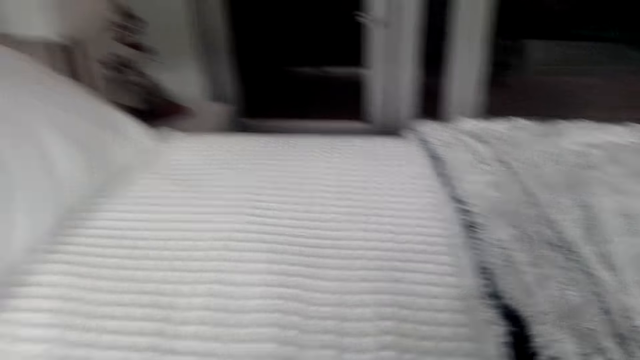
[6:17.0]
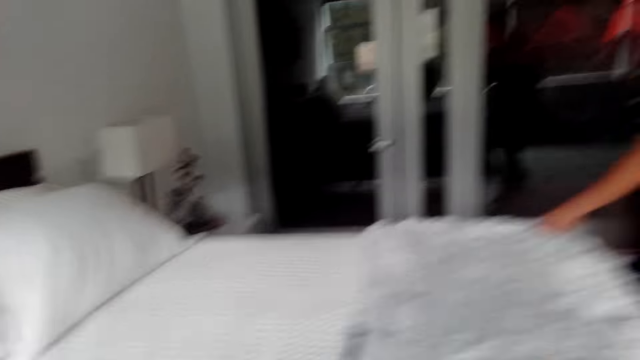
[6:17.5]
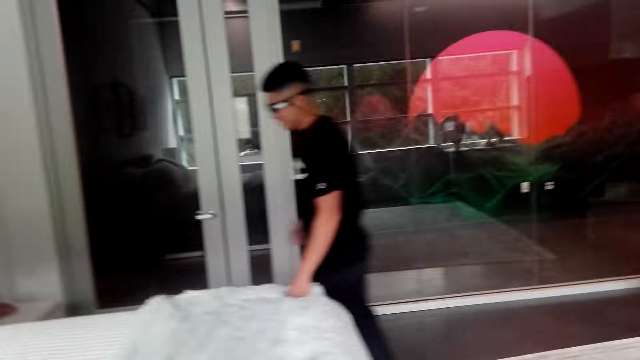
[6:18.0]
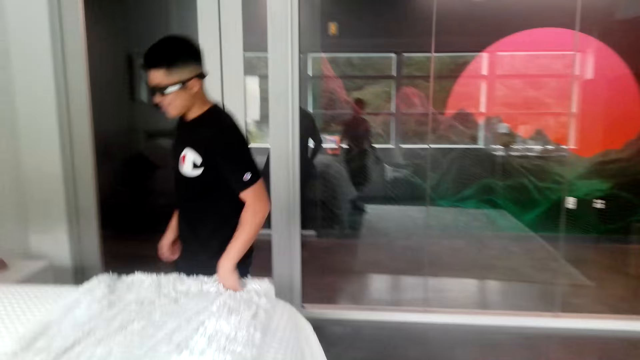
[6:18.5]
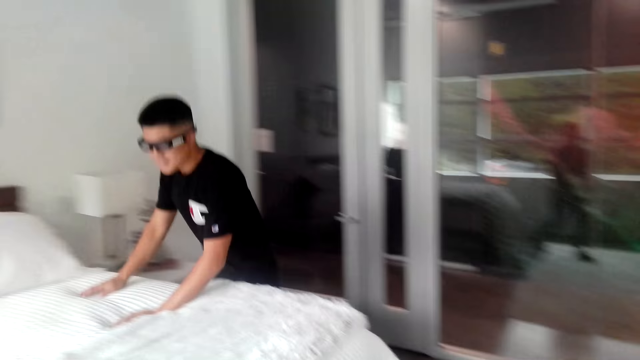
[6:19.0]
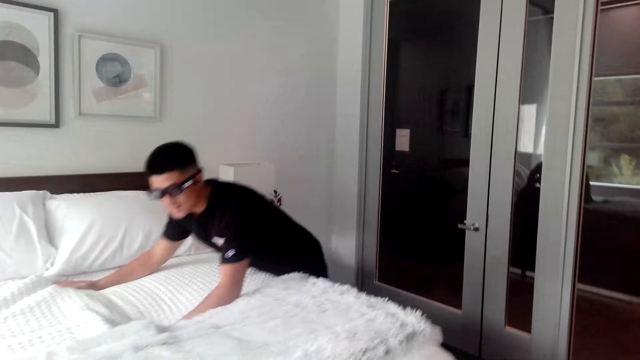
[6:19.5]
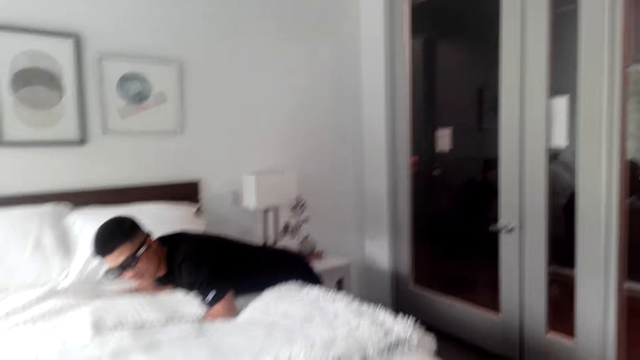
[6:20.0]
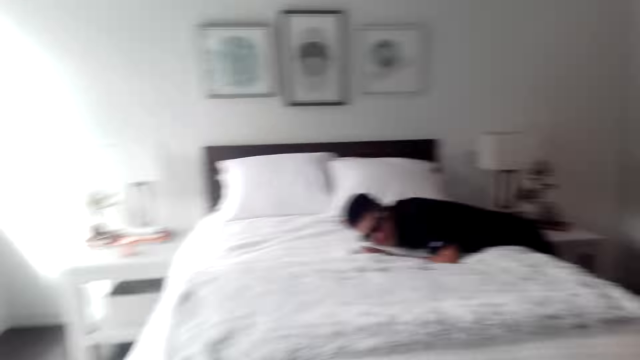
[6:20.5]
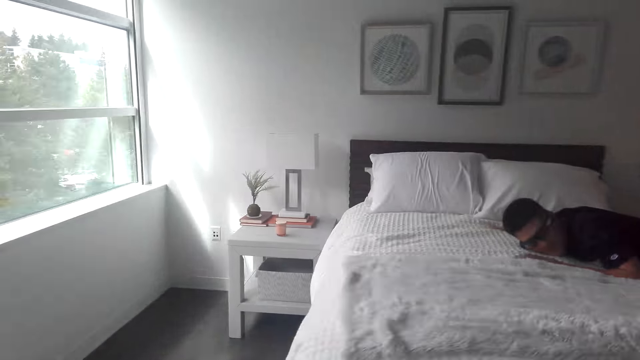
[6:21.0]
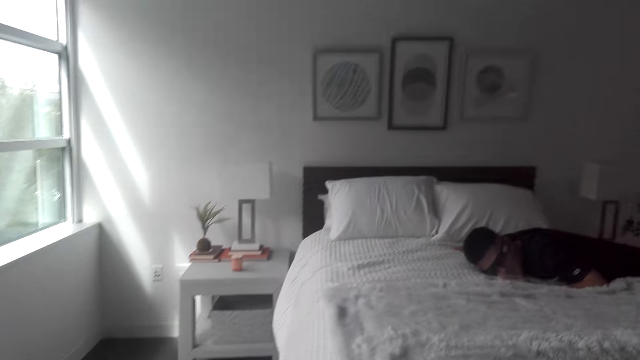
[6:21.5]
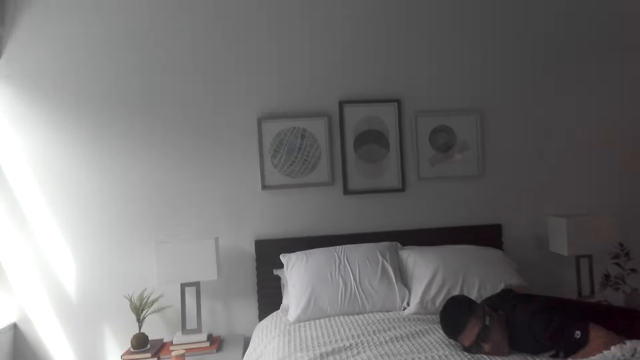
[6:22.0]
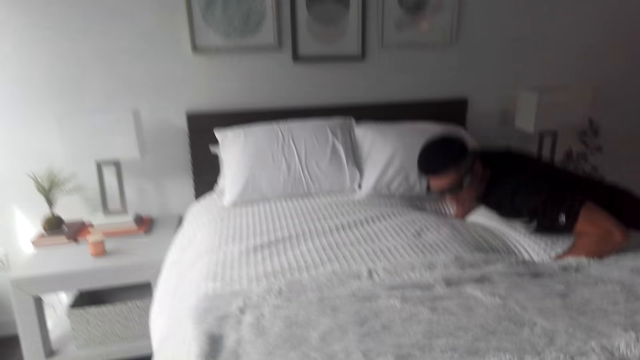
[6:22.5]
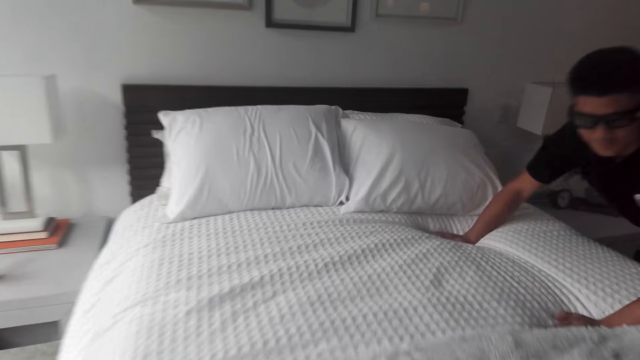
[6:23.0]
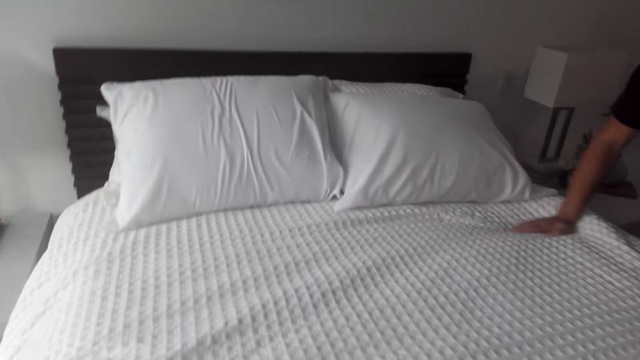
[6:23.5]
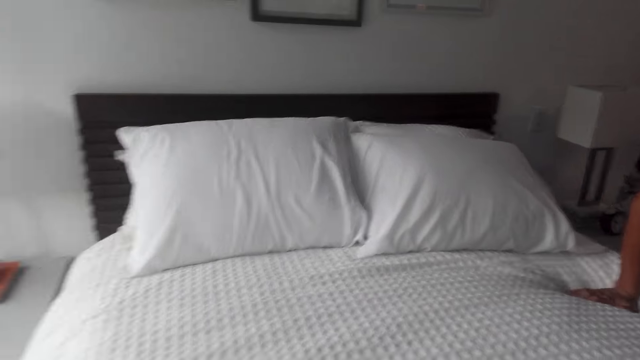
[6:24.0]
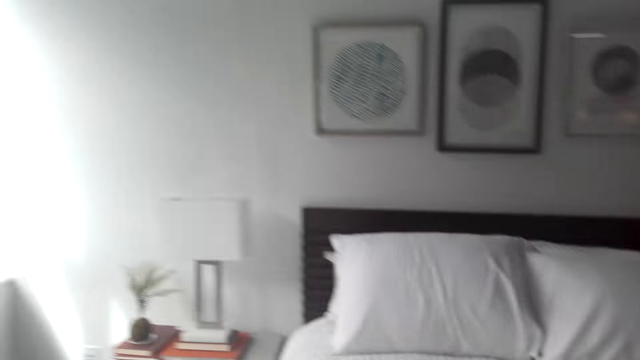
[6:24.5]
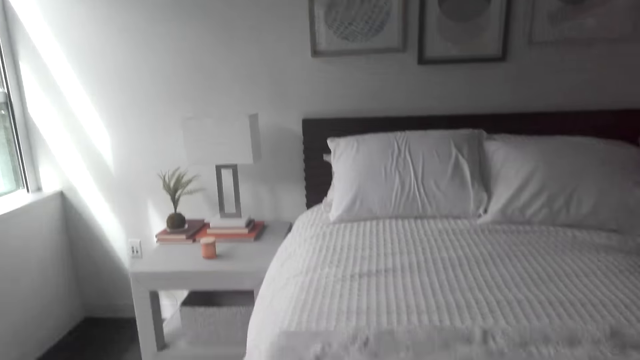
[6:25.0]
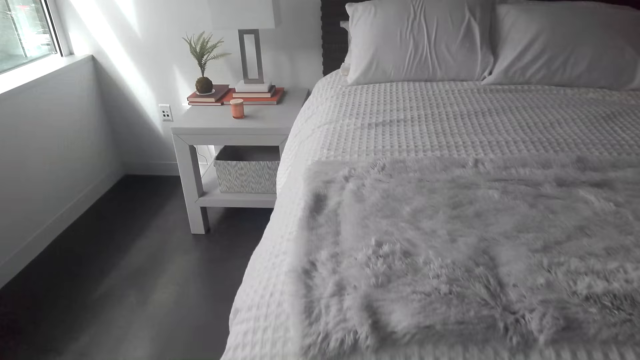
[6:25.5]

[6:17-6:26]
A man touches the blanket. The man sleeps on the bed. The camera wearer looks at the man. They talk to the man. They look at the bed.

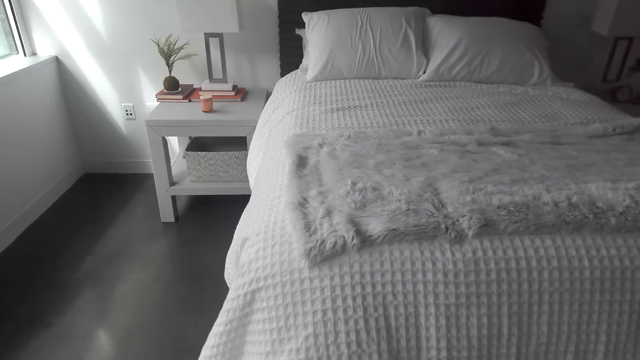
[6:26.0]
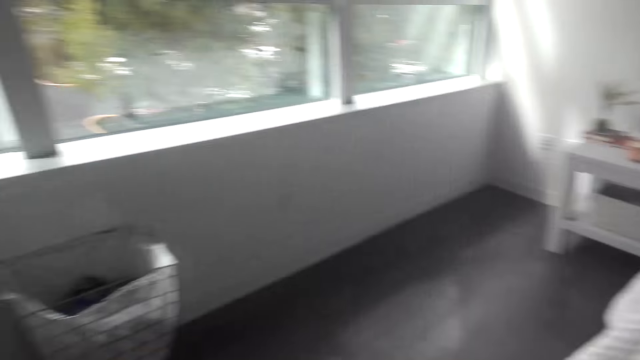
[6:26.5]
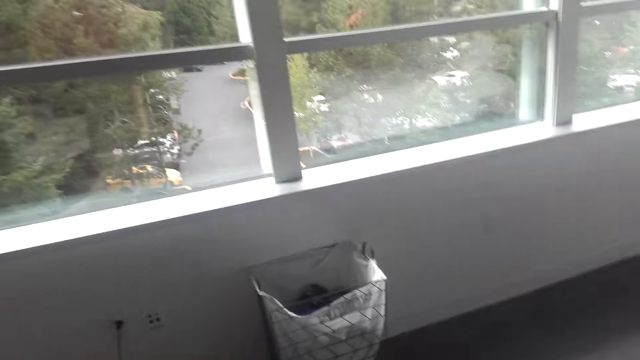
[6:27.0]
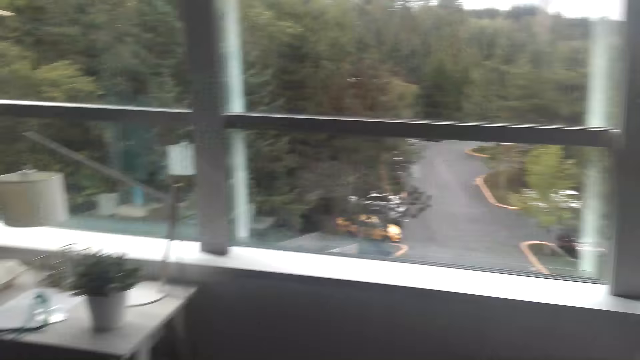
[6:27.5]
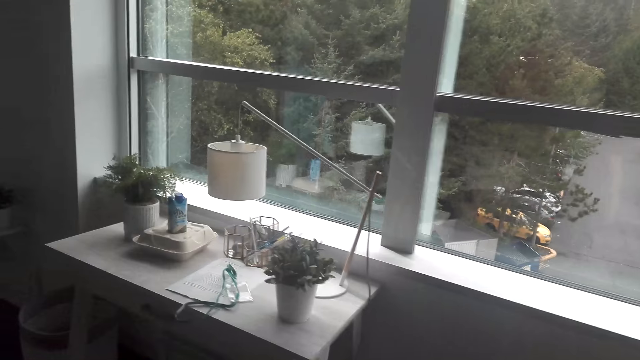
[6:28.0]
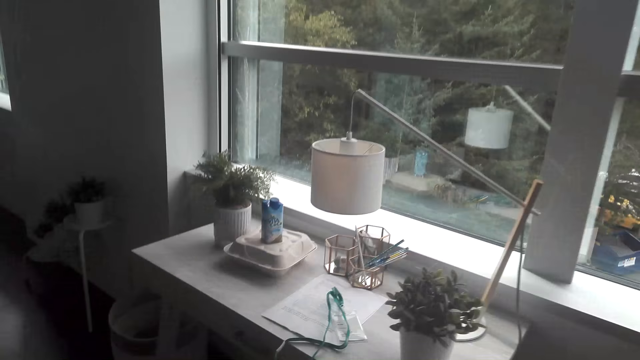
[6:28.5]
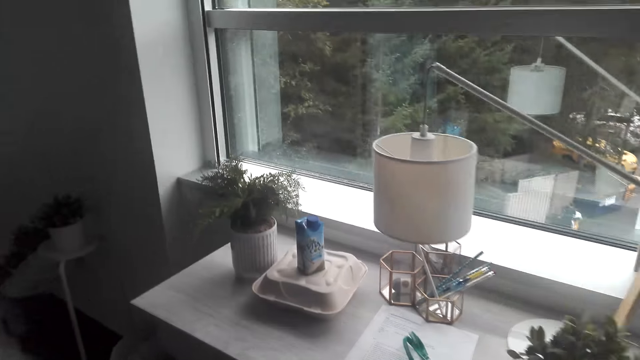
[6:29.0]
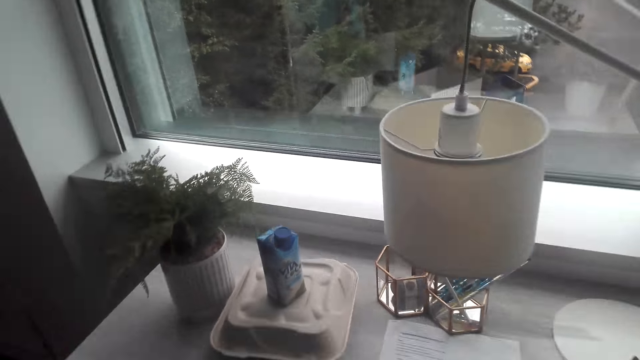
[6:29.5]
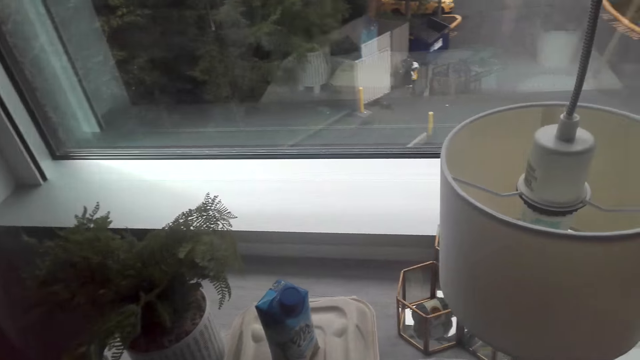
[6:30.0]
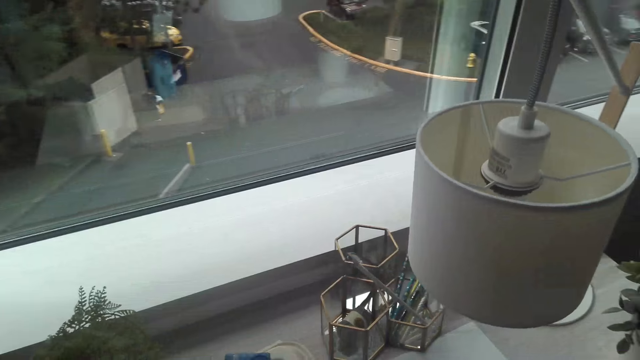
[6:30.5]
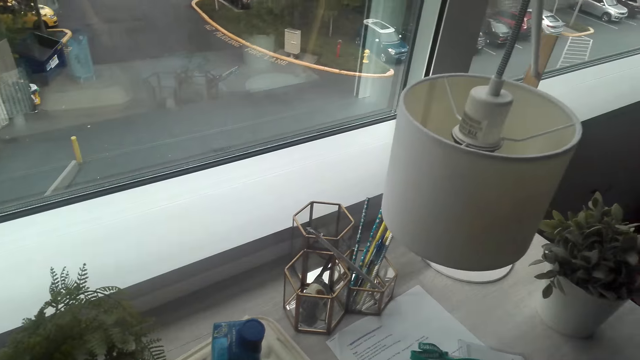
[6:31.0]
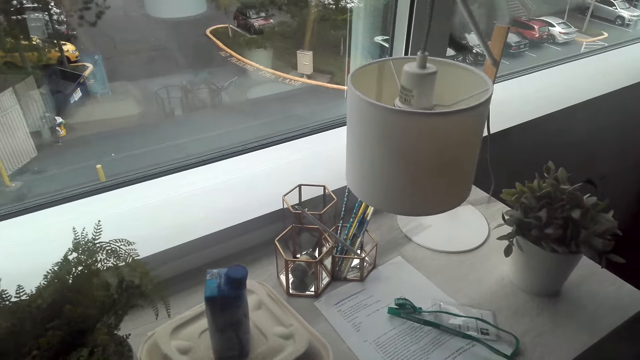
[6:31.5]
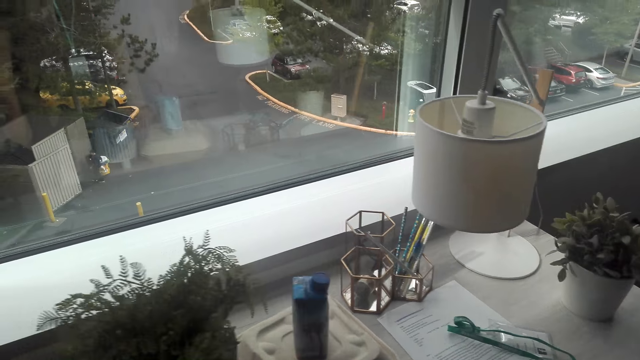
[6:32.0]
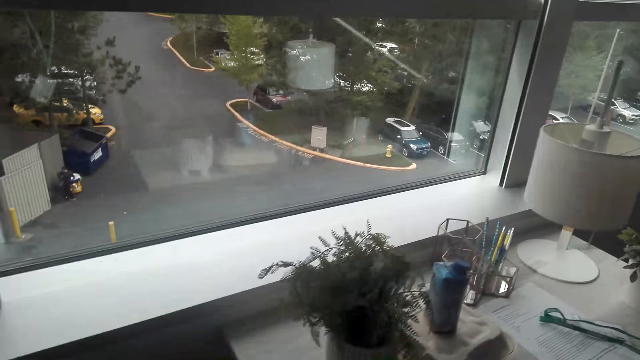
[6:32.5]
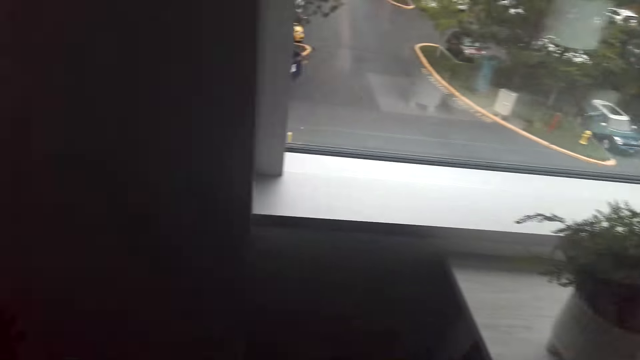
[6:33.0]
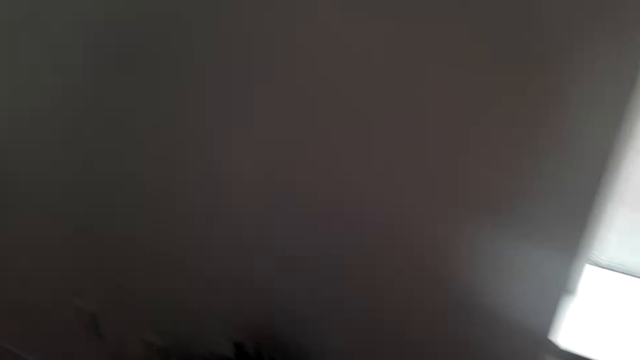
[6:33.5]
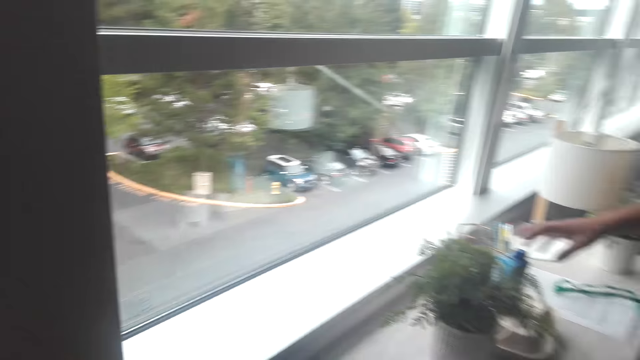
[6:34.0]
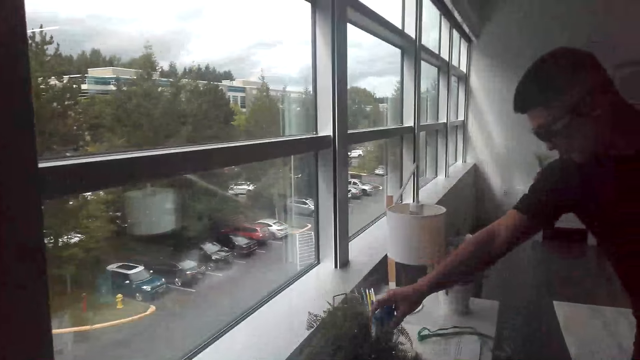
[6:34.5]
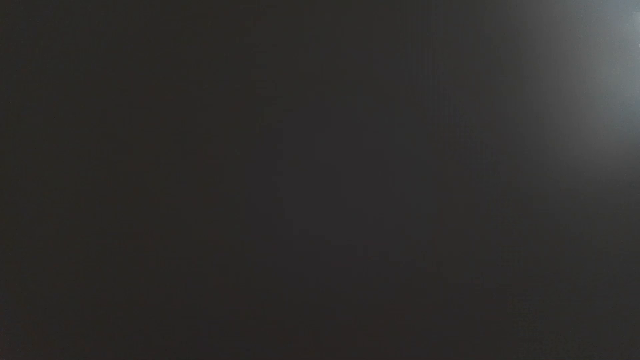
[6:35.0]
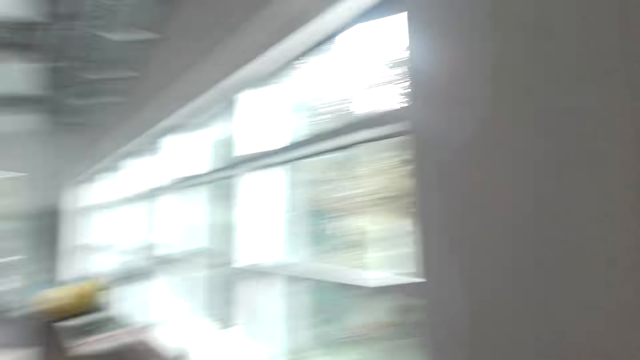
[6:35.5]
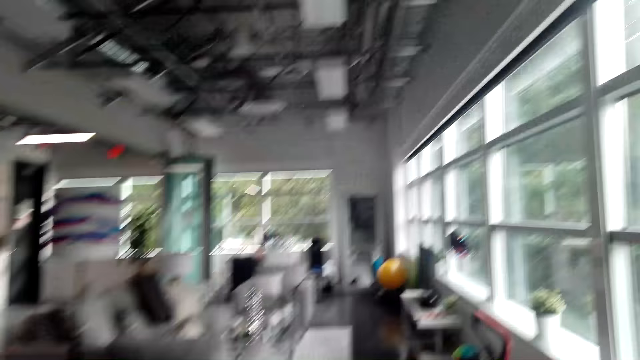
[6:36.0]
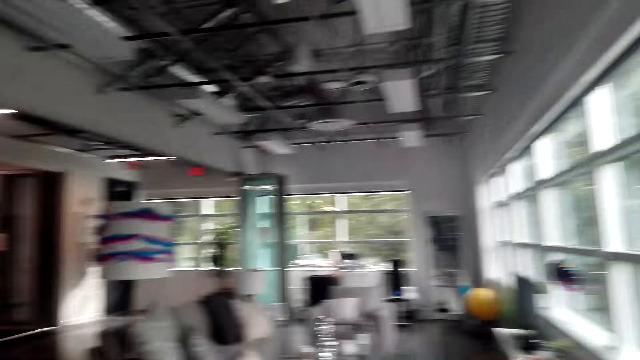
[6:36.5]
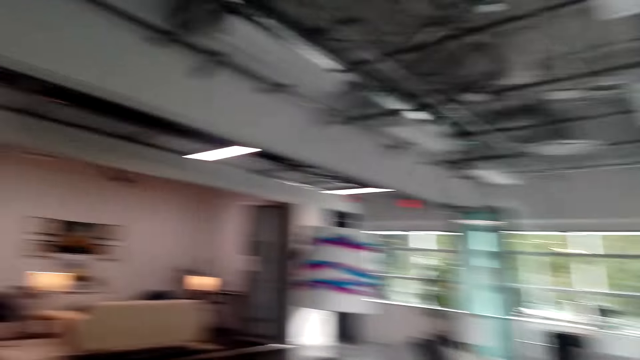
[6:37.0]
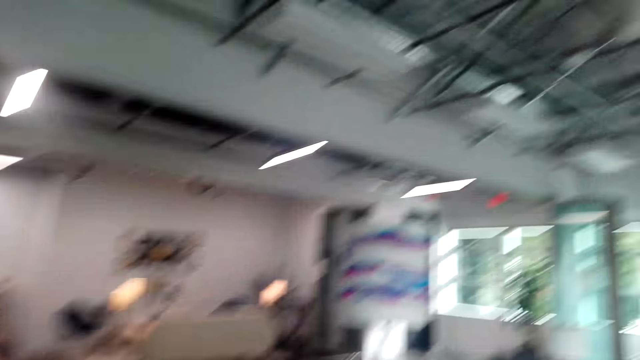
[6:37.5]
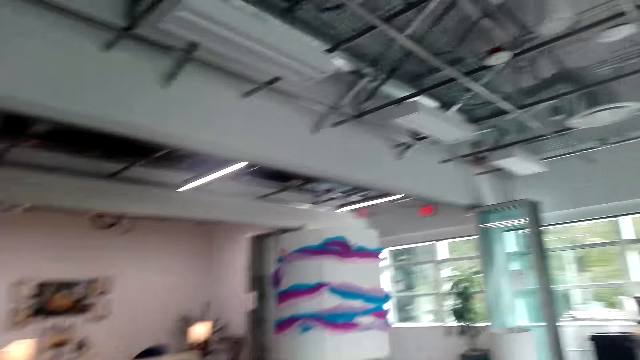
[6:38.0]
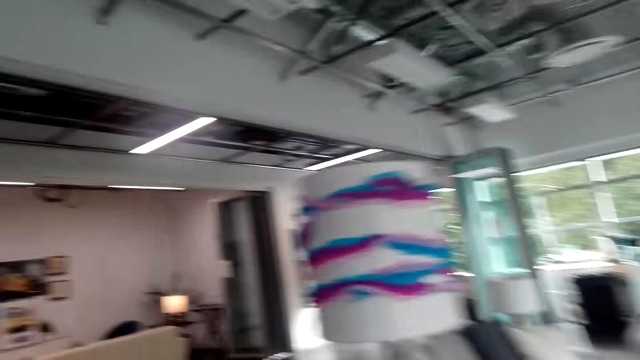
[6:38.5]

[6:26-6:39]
The camera wearer walks in the room. They look at the table. They talk to a man. The man talks to the camera wearer. The man touches something. The camera wearer walks in the room. They talk to the man.
